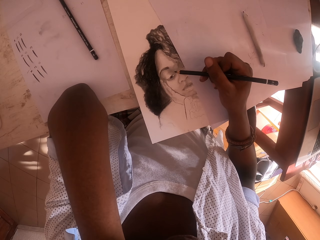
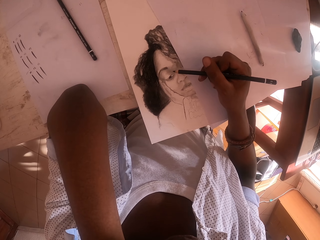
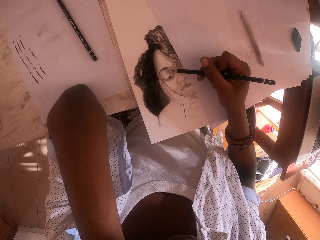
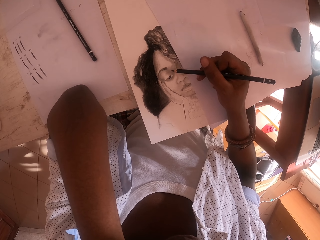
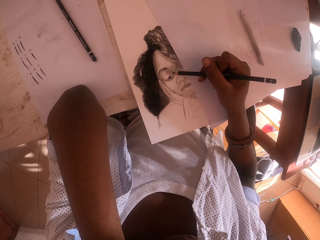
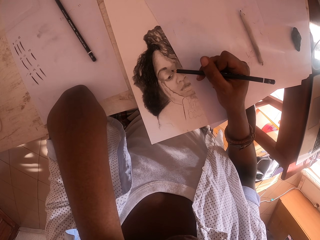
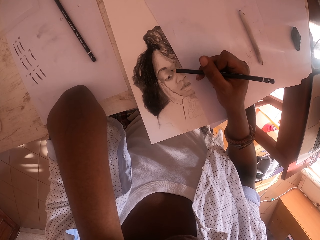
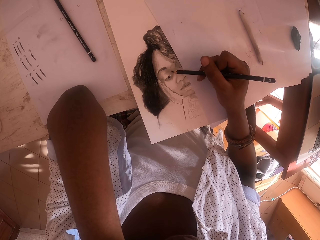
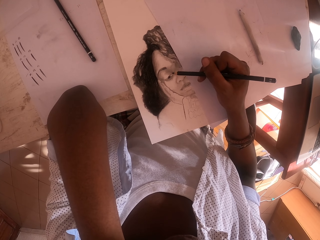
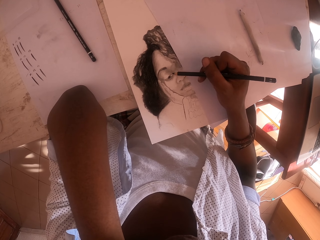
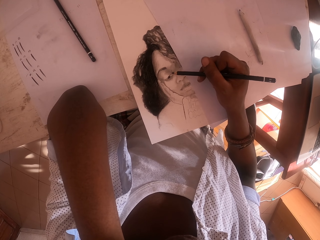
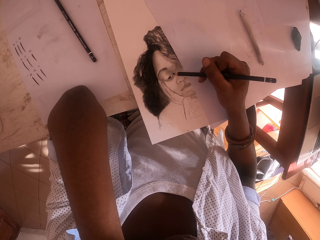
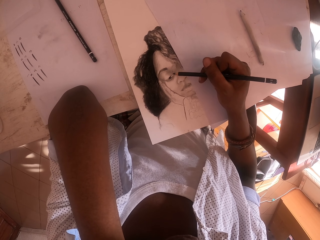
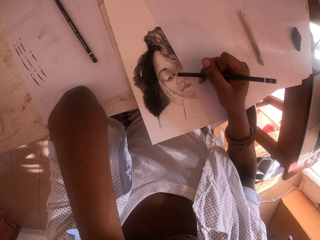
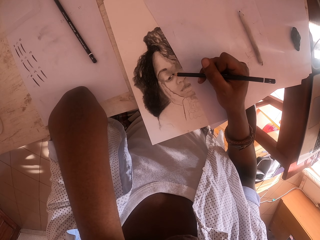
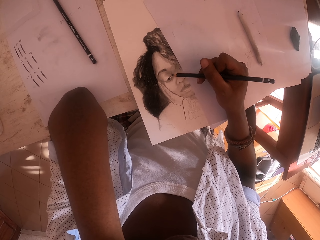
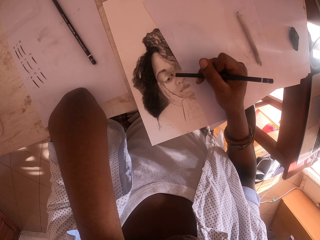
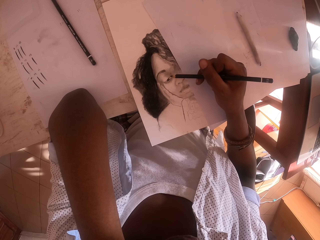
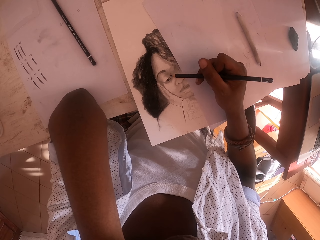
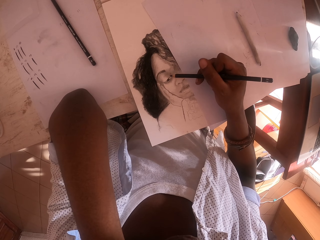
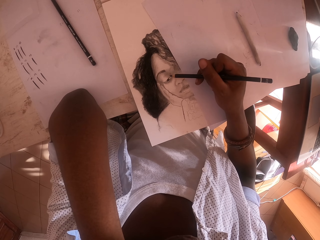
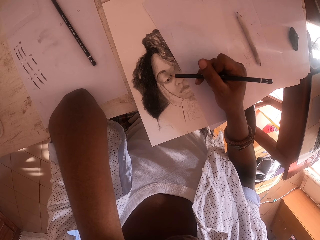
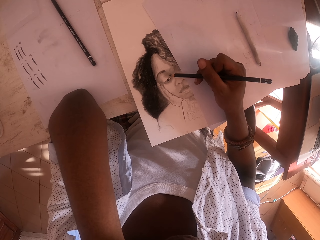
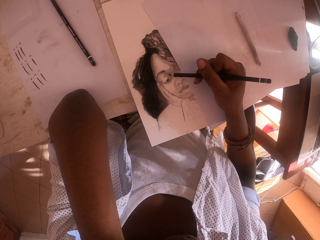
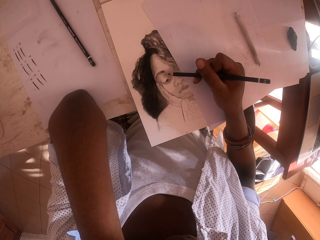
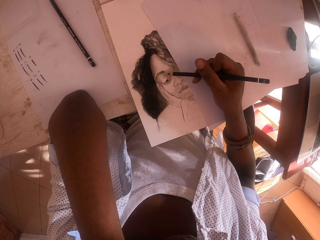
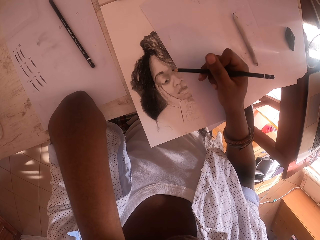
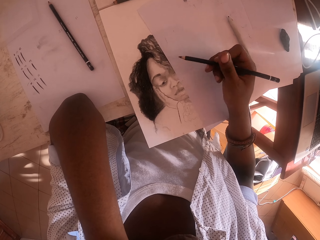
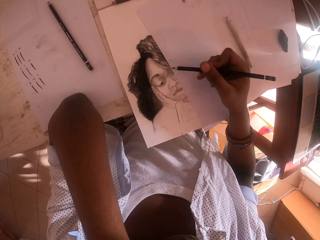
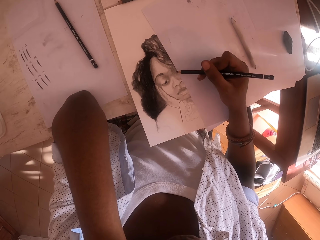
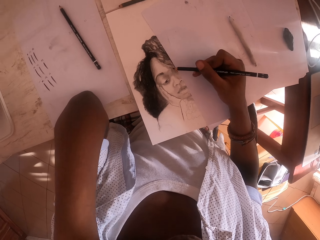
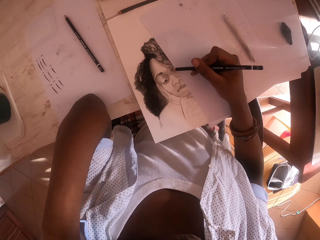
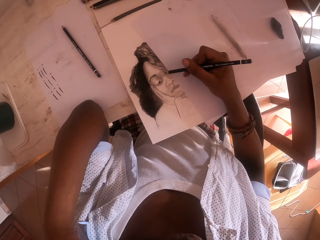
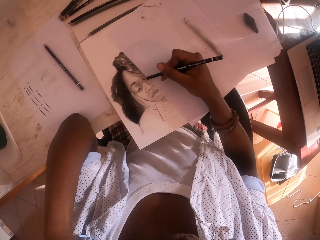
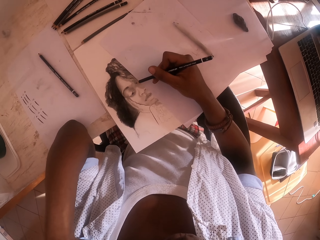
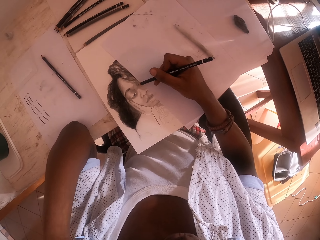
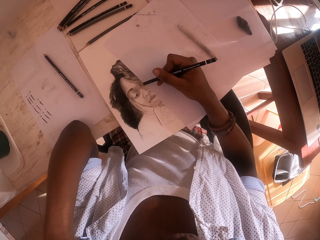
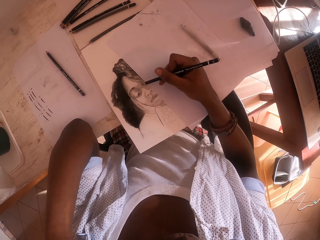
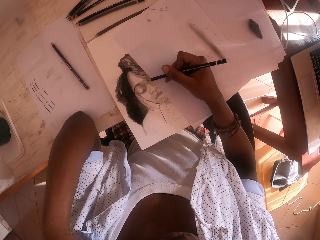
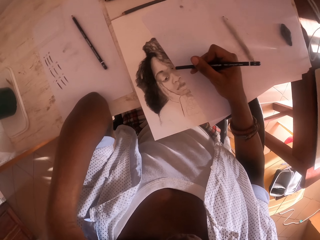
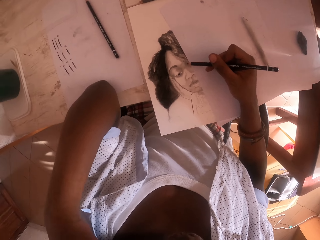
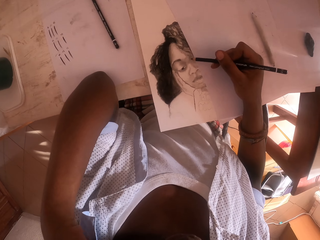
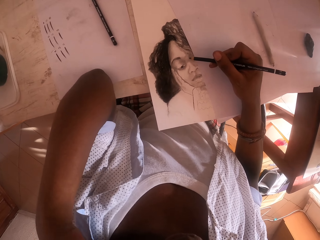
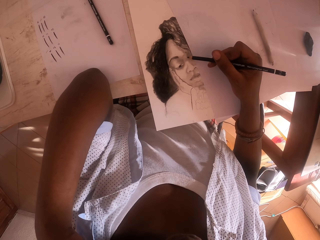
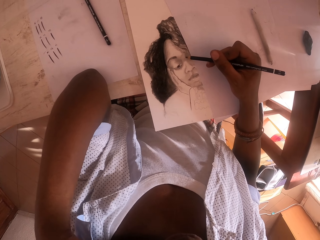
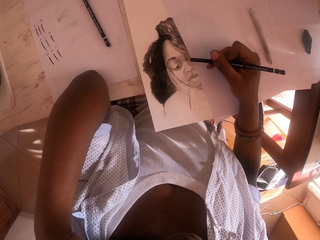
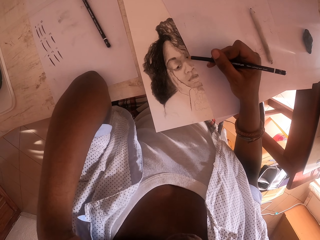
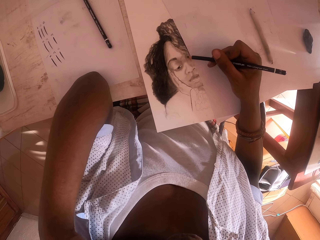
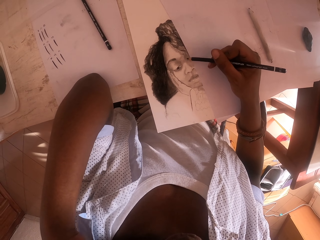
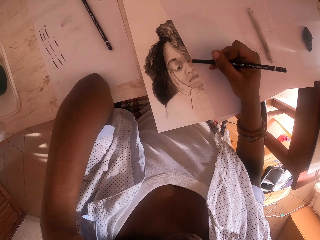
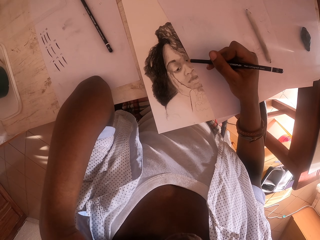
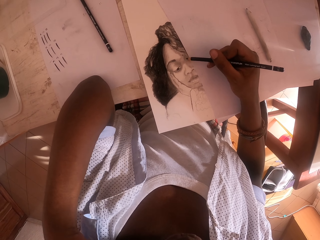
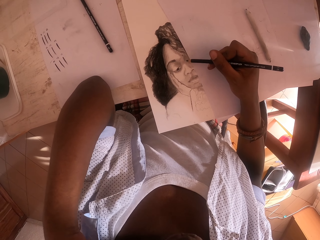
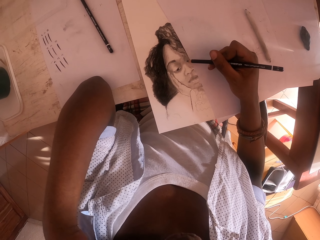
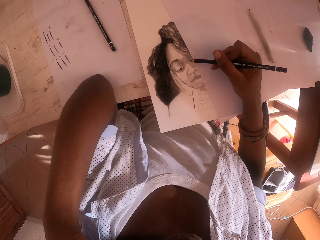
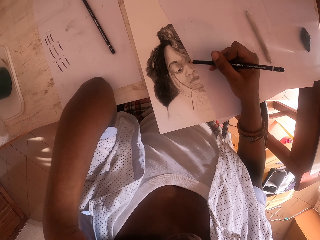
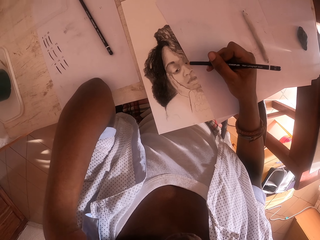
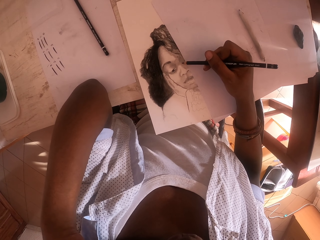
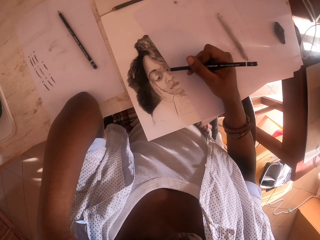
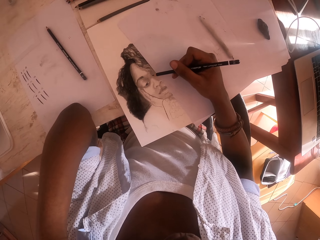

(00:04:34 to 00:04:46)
The camera wearer draws on the paper. They move the right hand, move the left hand and turn the head. They draw on the paper.

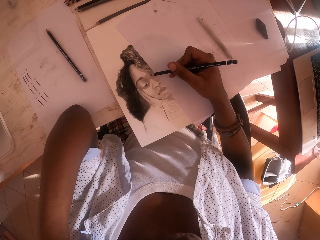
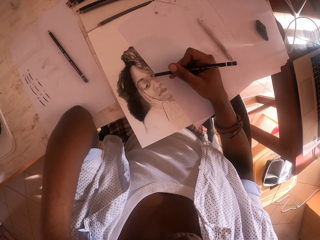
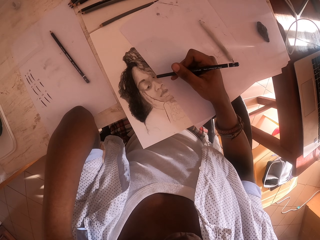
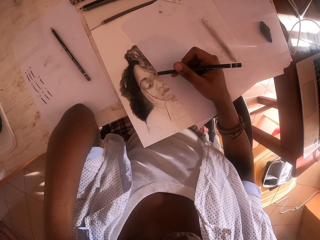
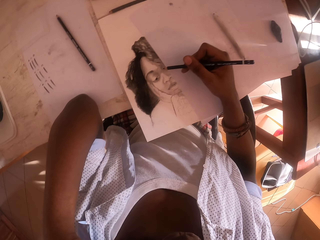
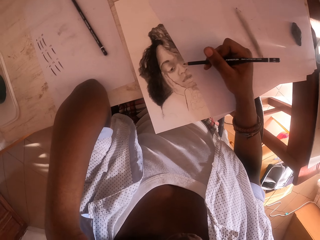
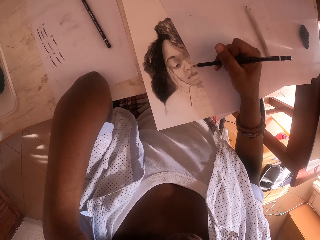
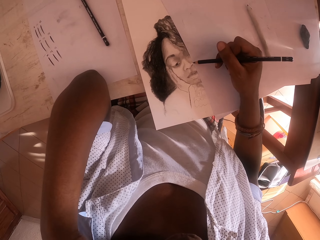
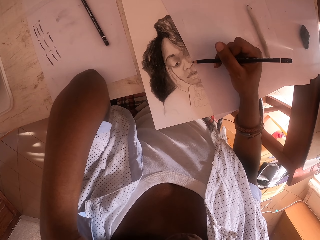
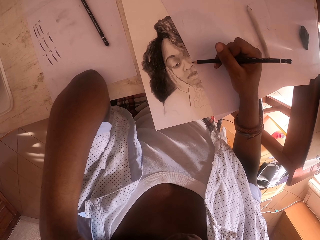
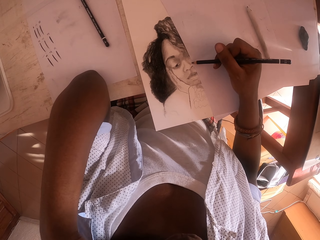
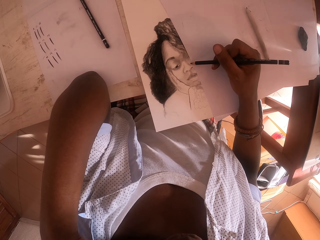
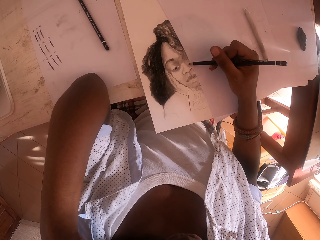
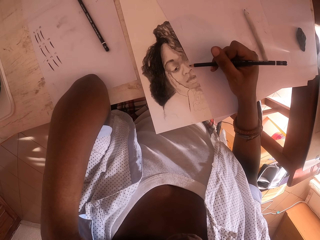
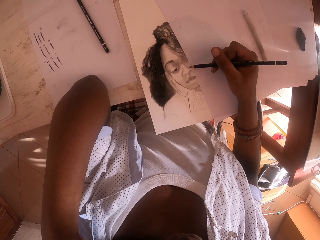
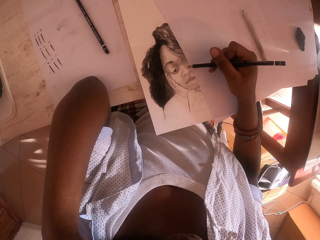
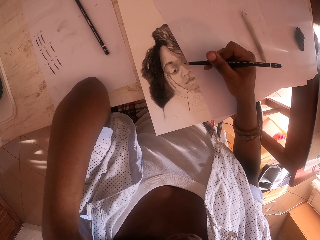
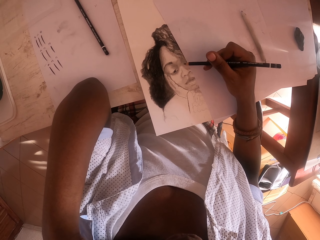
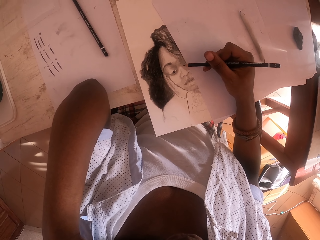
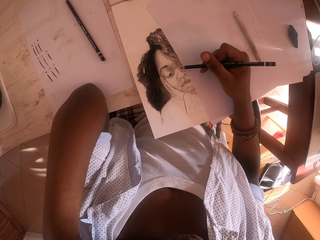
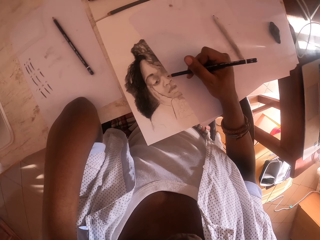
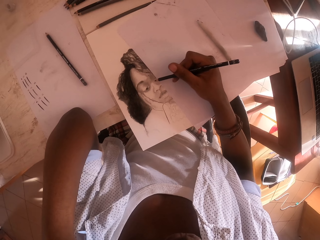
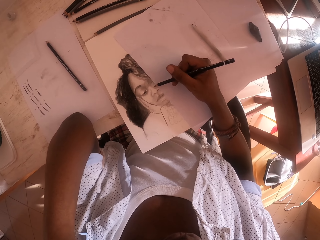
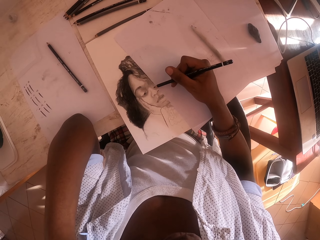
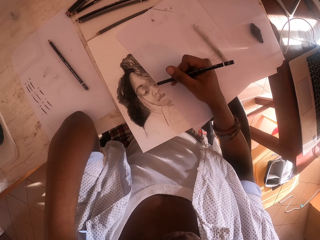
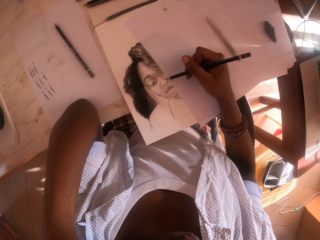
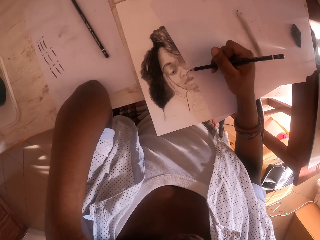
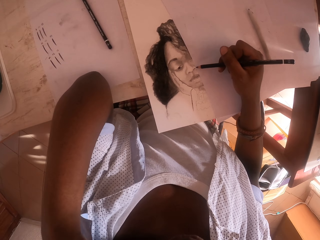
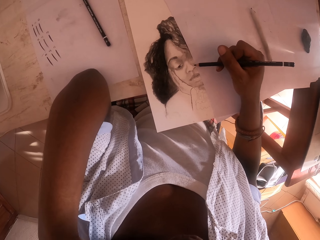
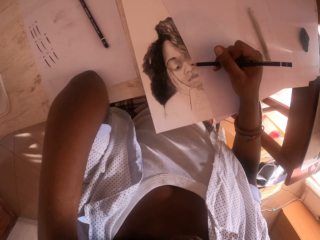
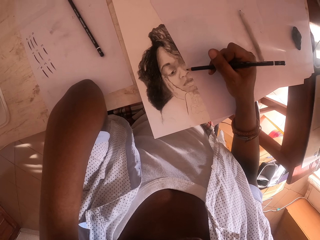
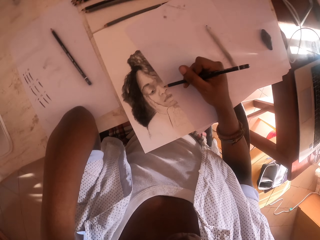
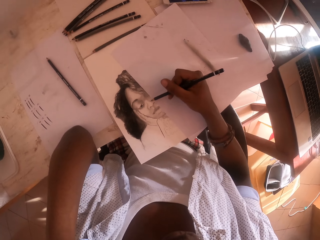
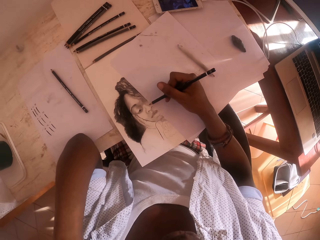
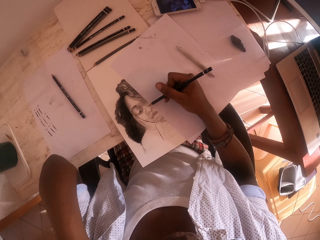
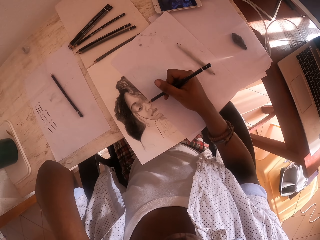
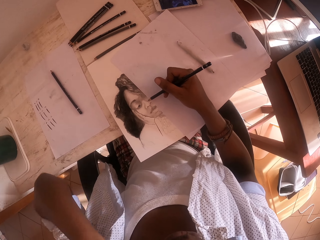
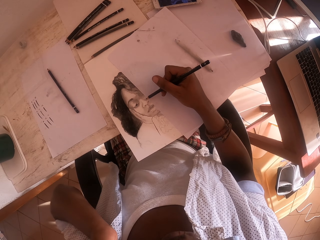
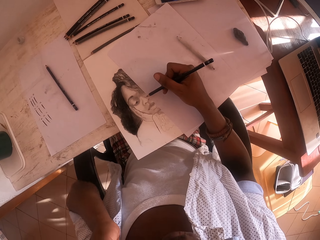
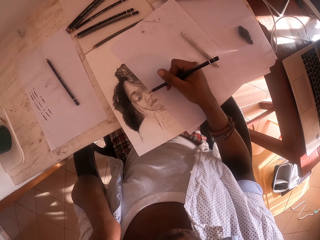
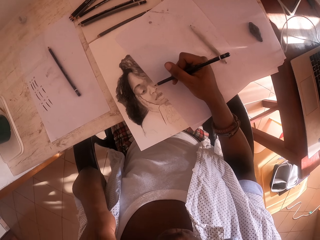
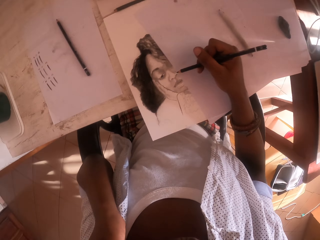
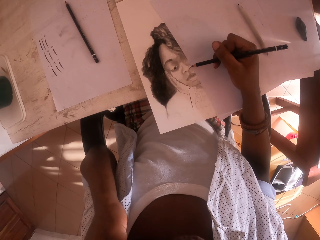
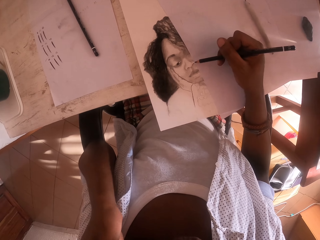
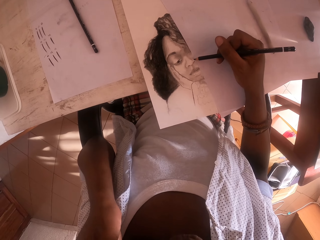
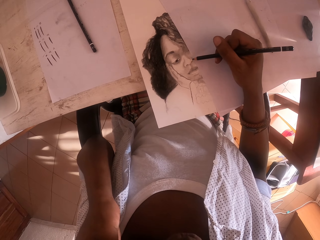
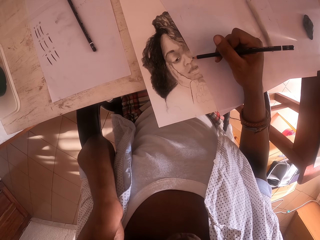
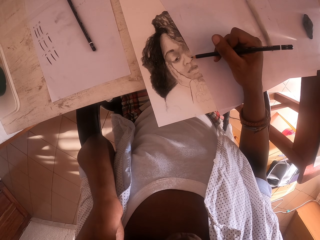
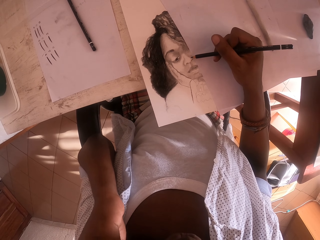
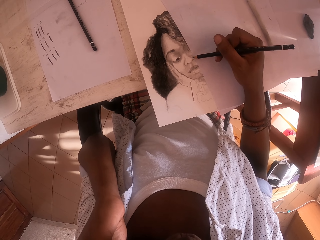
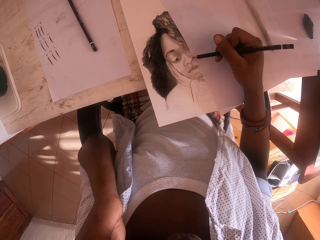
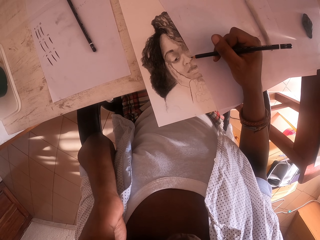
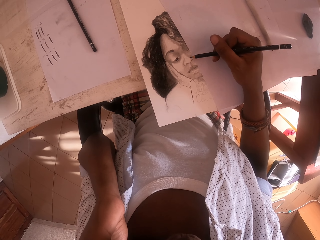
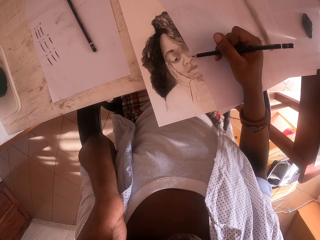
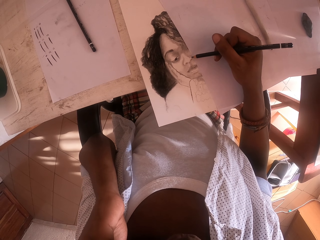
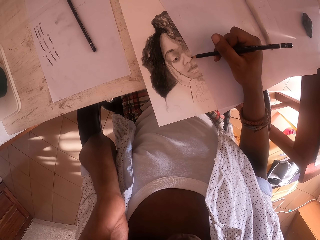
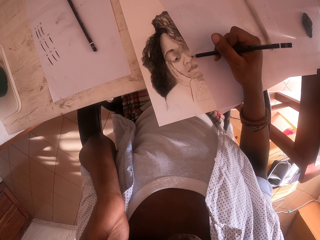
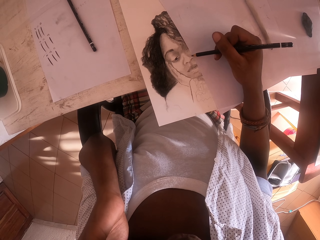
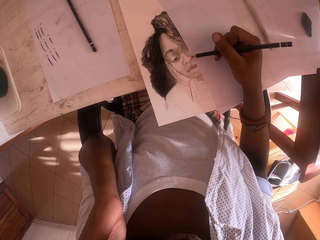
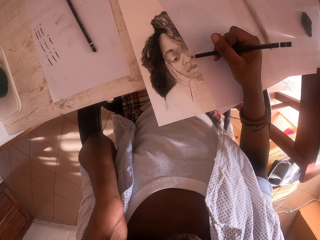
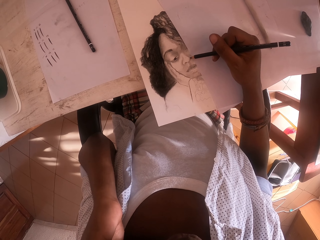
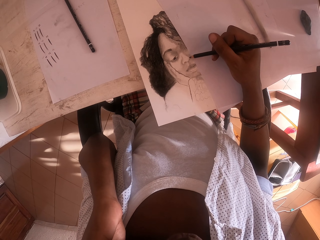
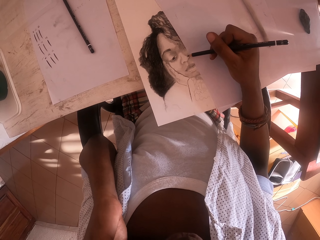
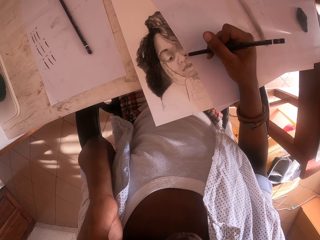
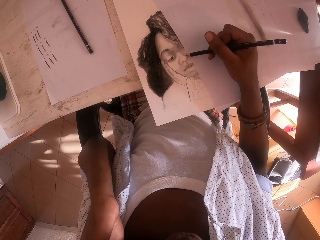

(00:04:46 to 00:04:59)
The camera wearer looks at a phone. He draws the sketch. He looks at the phone. He moves his left hand on the table. He draws the sketch. He colours the art with the color pencil.
